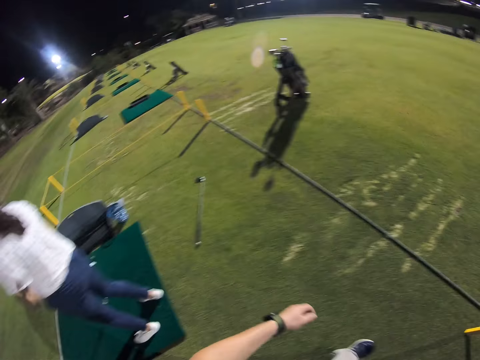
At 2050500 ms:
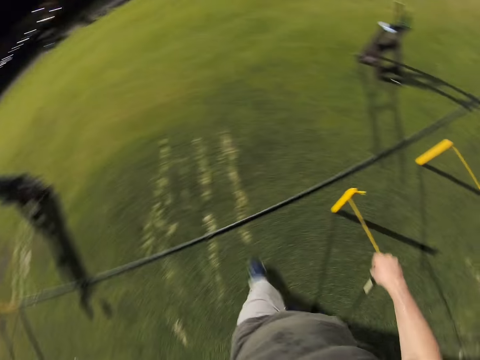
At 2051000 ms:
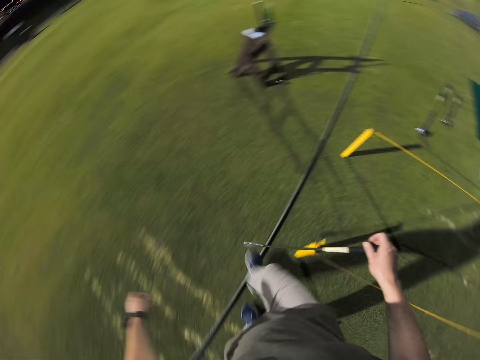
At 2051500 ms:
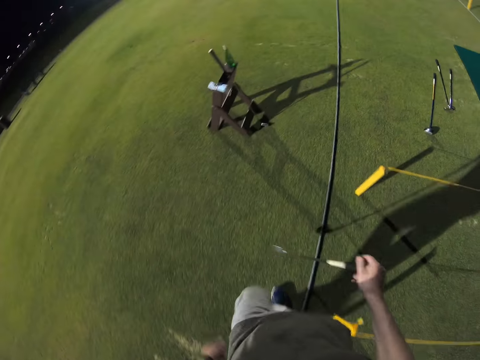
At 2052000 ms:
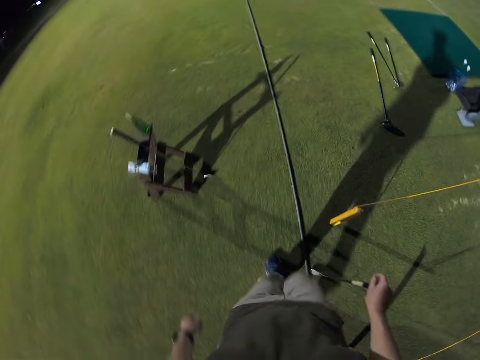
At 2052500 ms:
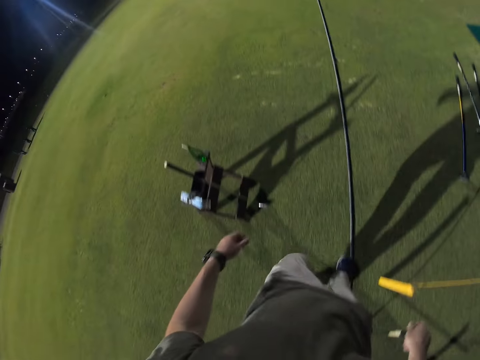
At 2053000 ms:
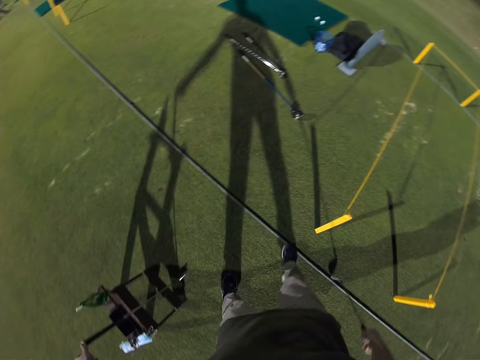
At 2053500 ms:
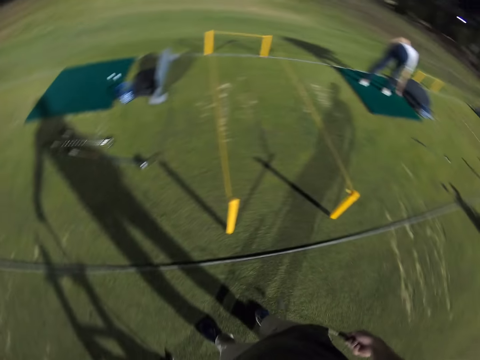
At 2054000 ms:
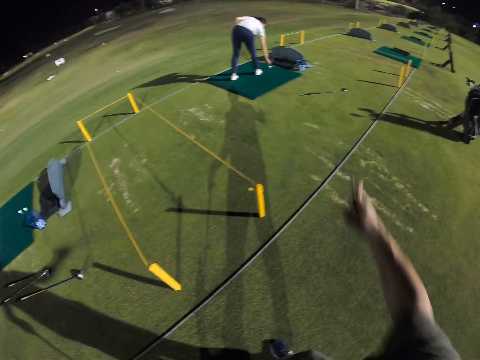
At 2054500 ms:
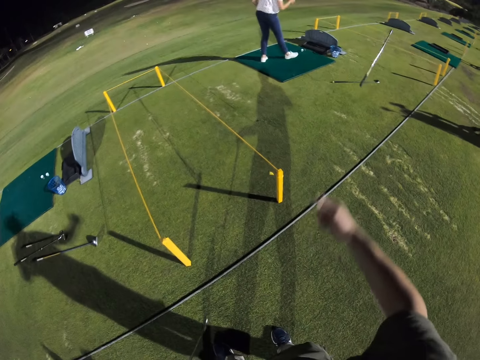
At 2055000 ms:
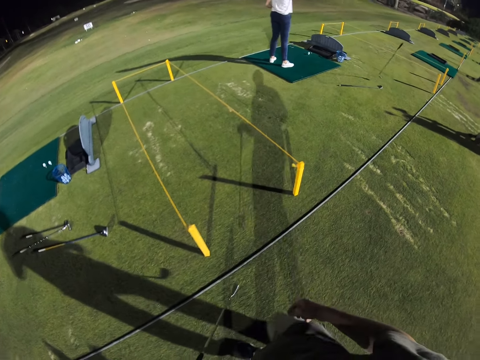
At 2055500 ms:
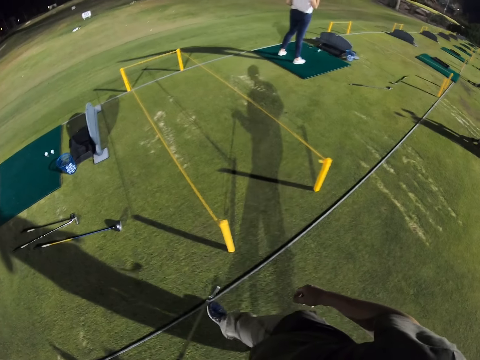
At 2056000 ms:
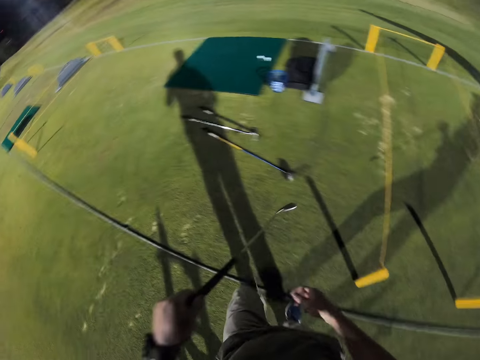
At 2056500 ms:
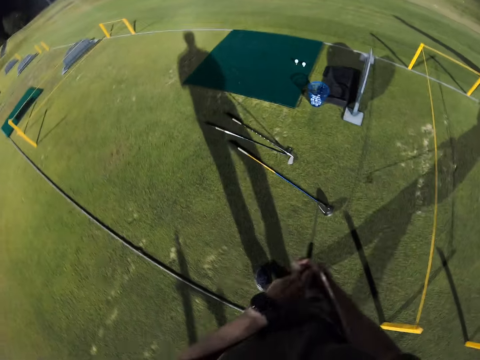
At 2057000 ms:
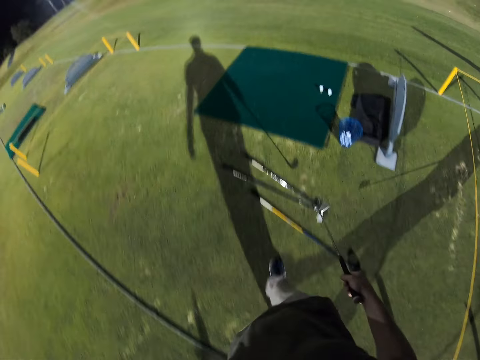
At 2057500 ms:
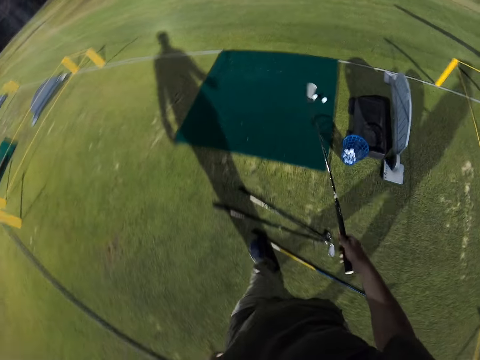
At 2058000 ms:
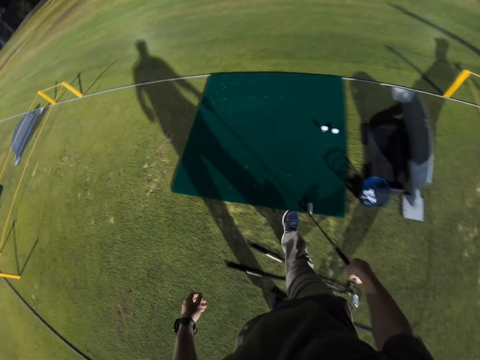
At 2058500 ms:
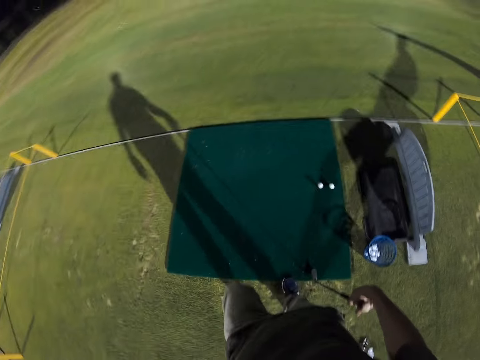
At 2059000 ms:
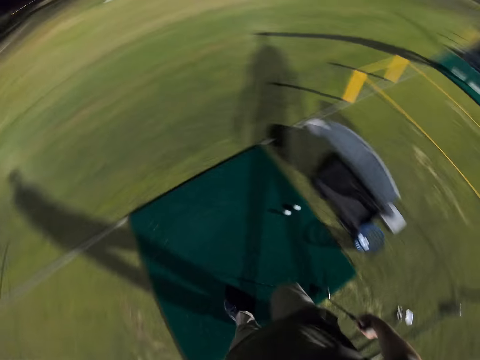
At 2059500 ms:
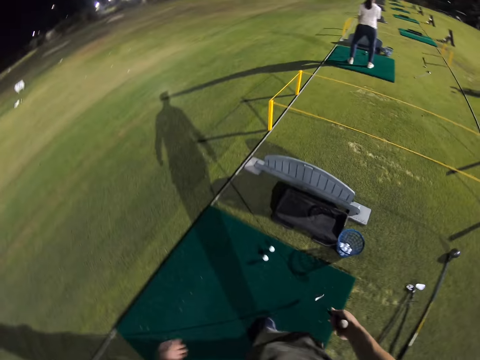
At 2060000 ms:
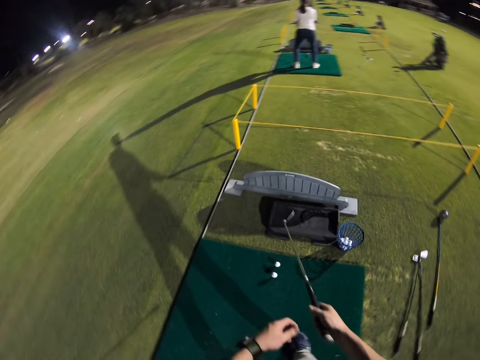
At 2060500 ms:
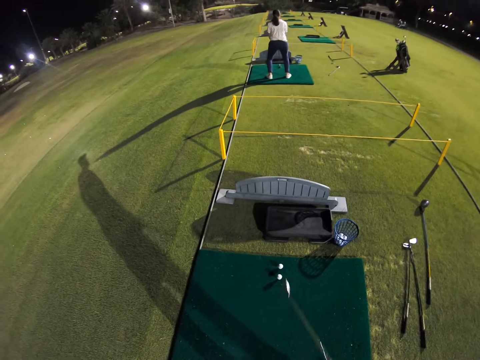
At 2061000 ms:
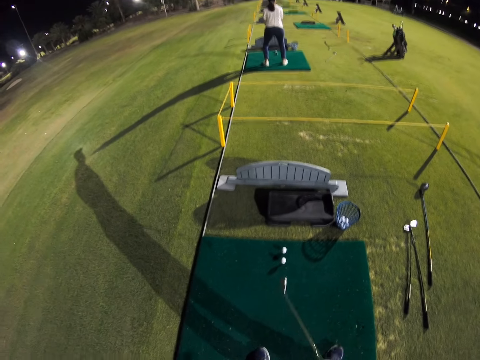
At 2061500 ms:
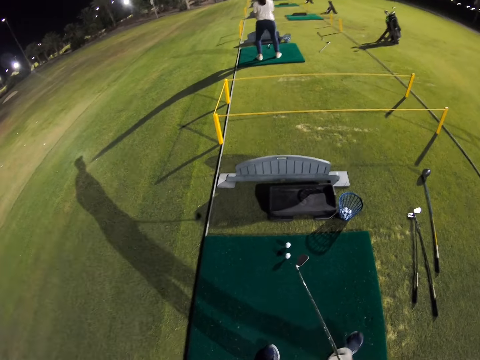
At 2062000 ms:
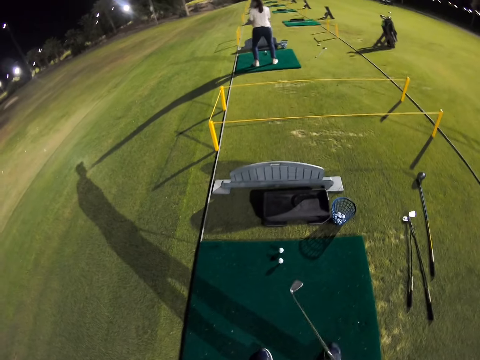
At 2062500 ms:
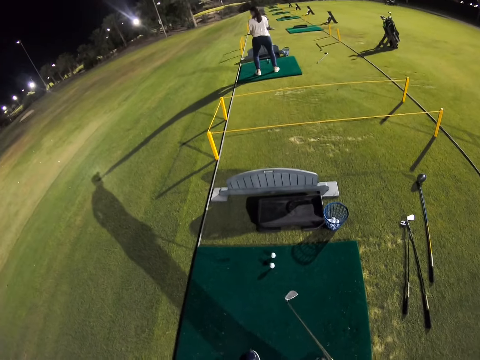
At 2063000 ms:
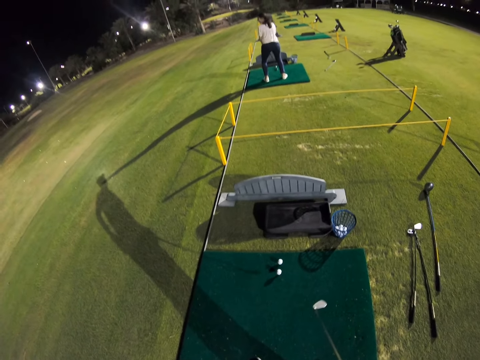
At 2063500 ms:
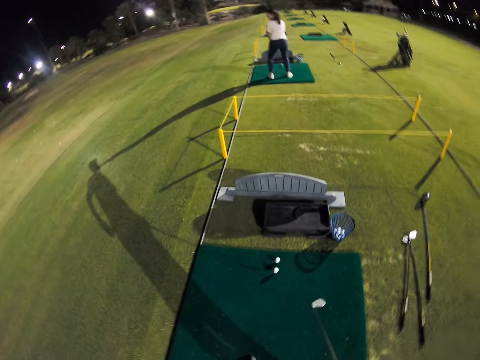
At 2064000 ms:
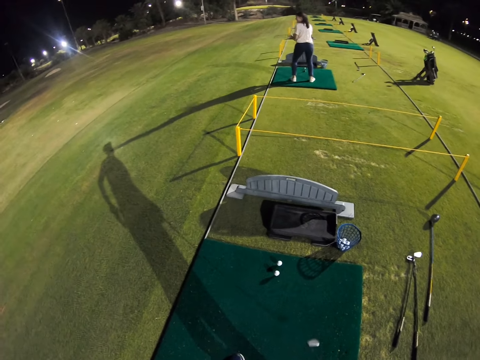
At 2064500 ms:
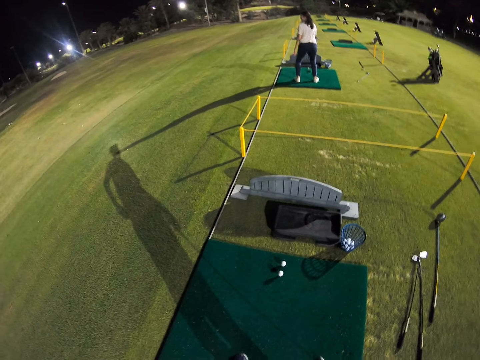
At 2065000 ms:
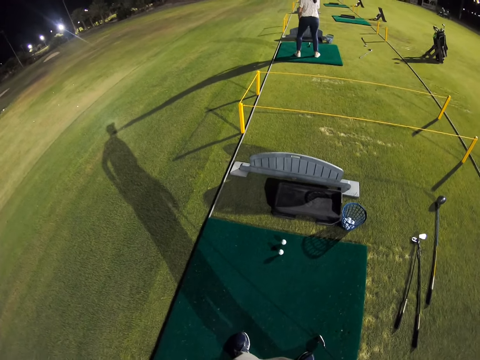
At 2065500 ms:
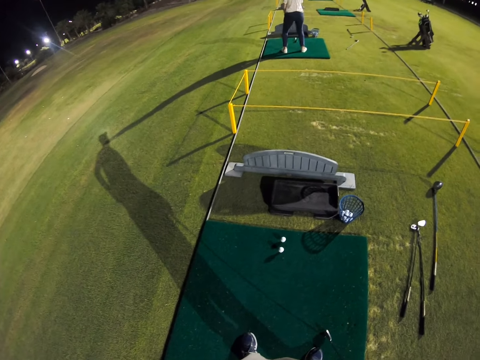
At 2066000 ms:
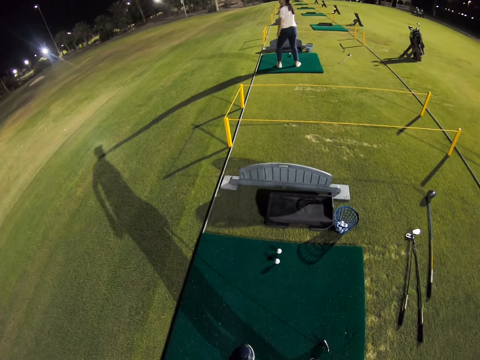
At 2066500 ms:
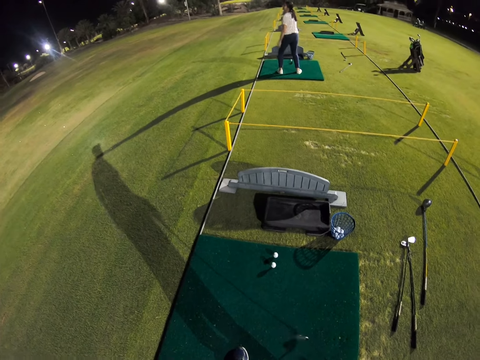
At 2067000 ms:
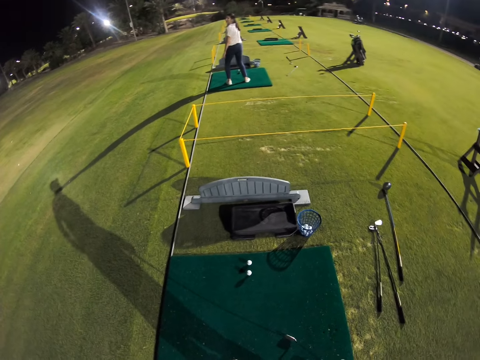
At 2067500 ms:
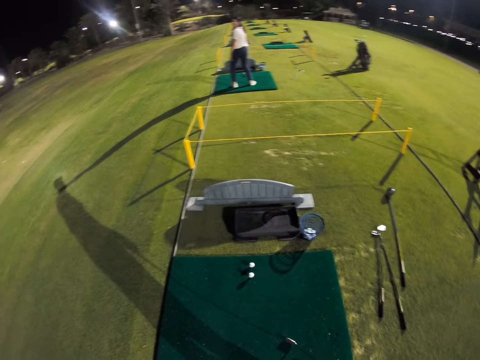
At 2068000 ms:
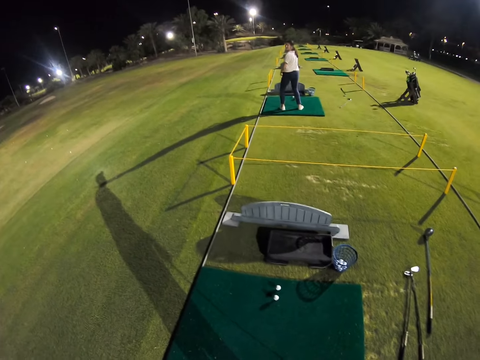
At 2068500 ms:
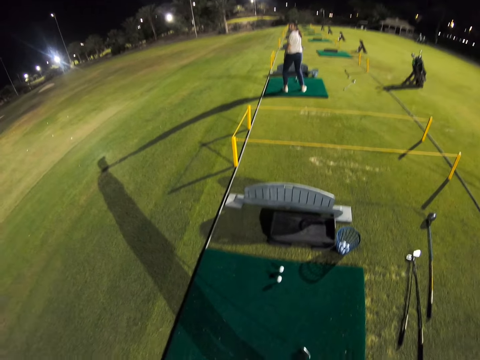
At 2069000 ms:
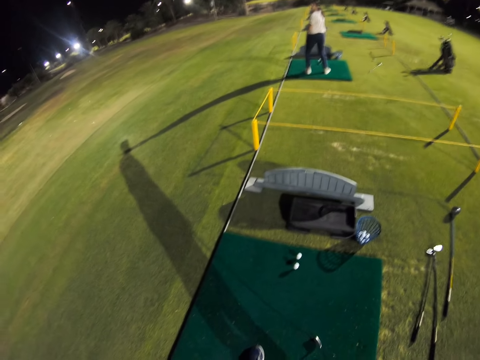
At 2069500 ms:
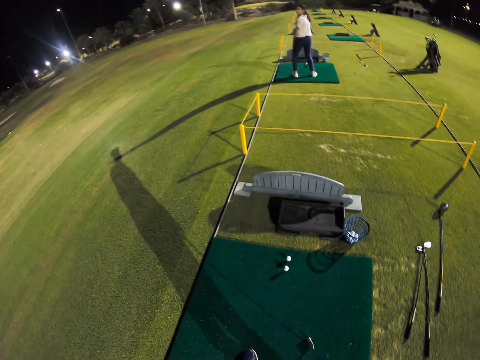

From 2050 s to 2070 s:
The camera wearer looks forward. They turn right and walk forward. They turn around and pick up the golf club. A woman adjusts the golf ball. The camera wearer throws the golf club to the woman. They walk around in the field. They transfer the golf club to the right hand. They step on a golf training mat. They turn right. They adjust the golf club. They look towards the woman. The woman gestures with the left hand. The woman converses with the camera wearer. The woman looks towards the camera wearer.

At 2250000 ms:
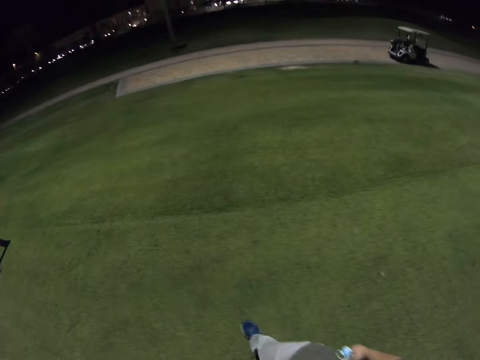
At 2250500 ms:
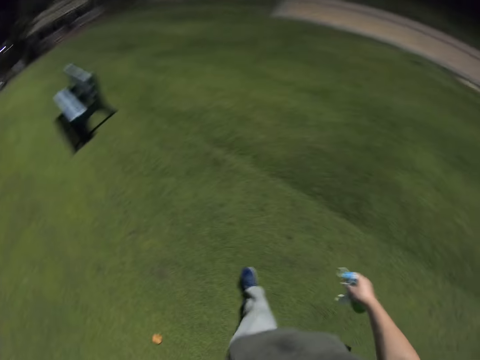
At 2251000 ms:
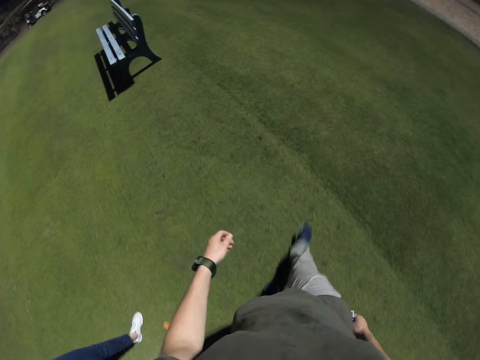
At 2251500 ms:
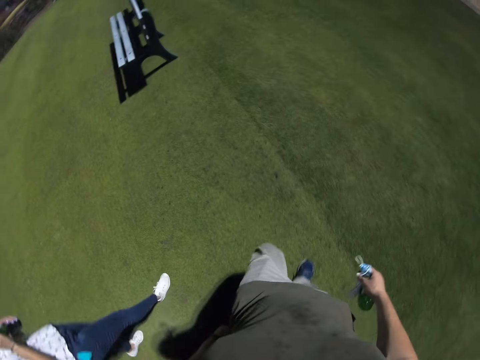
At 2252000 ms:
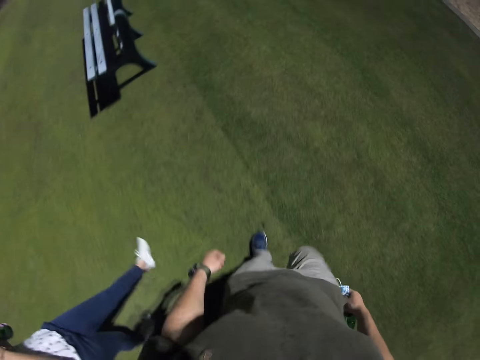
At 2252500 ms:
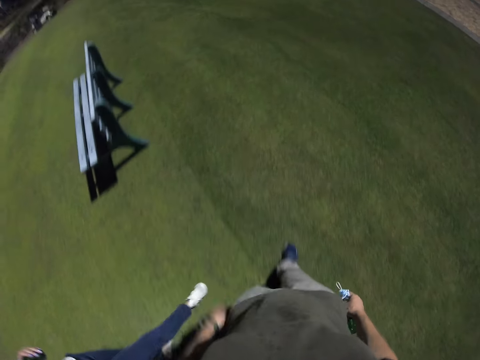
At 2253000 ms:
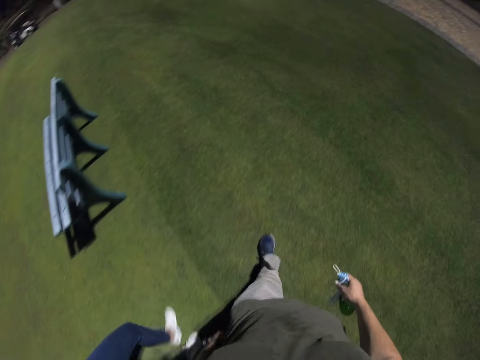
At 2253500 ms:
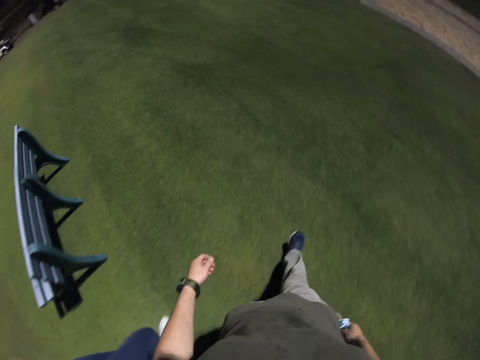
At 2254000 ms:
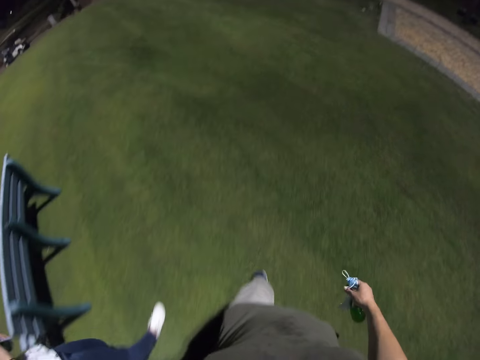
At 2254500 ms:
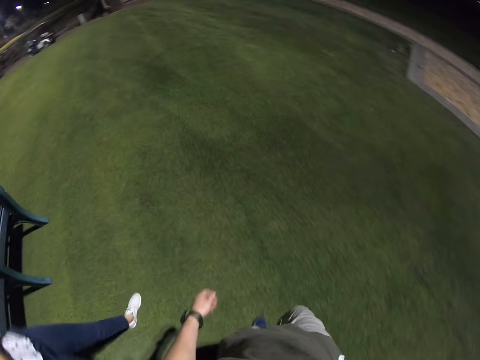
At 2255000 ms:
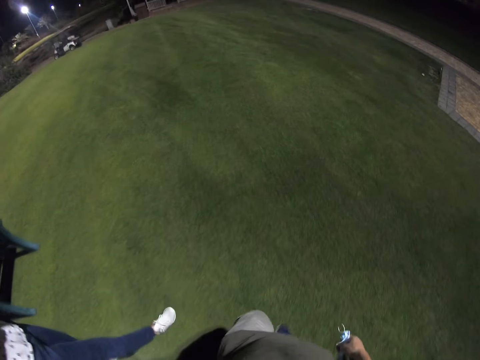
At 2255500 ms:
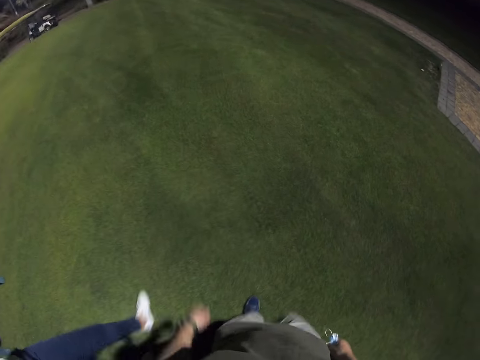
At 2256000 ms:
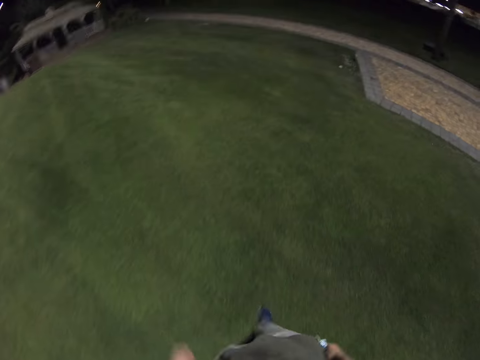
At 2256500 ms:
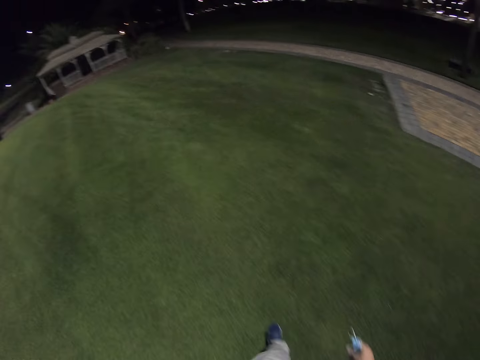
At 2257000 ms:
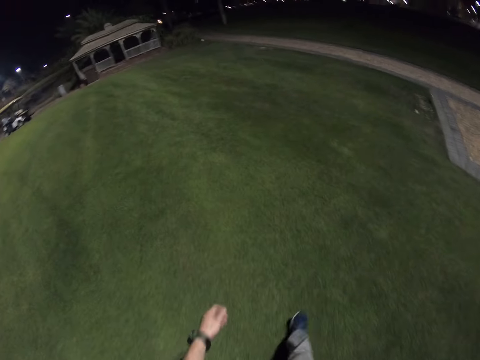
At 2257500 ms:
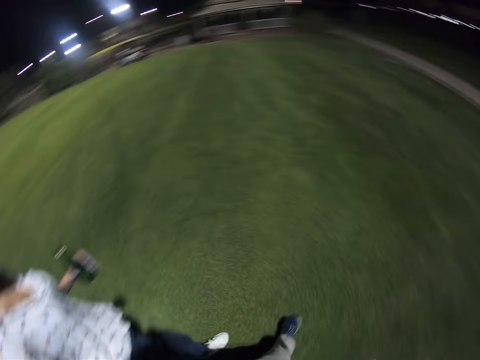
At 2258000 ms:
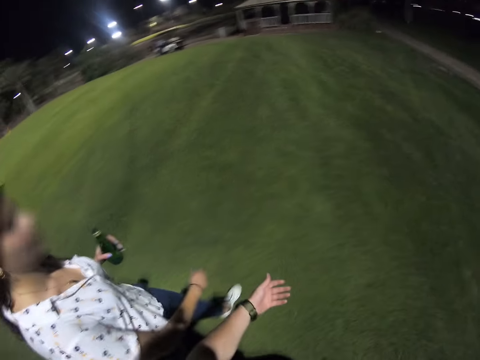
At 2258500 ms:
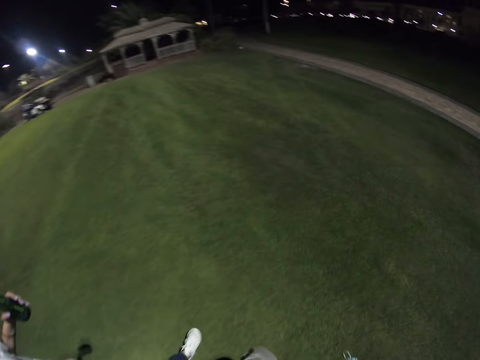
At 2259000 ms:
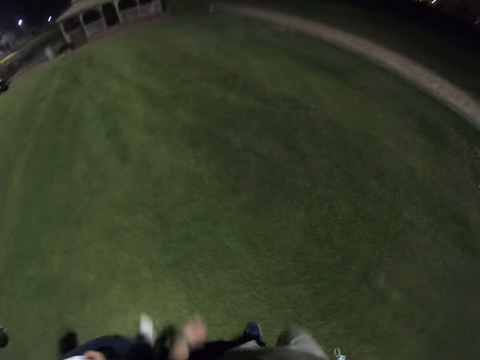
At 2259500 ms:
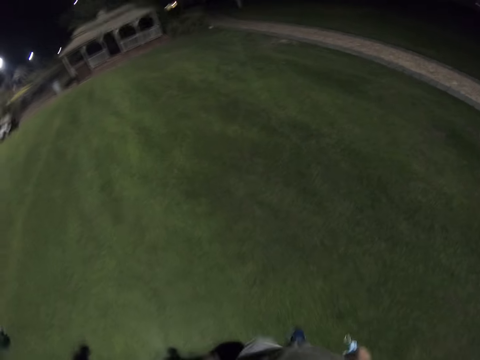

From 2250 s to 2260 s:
The camera wearer walks on the field.
